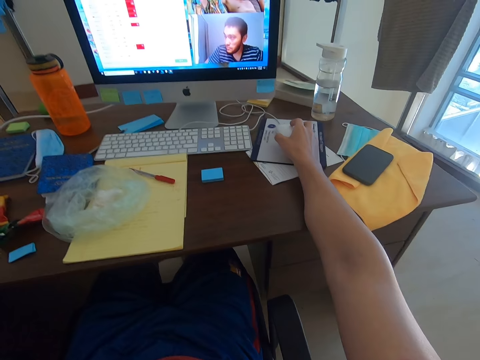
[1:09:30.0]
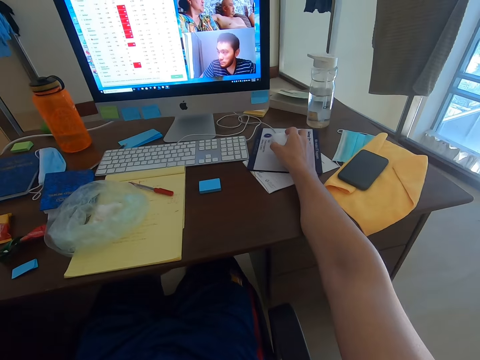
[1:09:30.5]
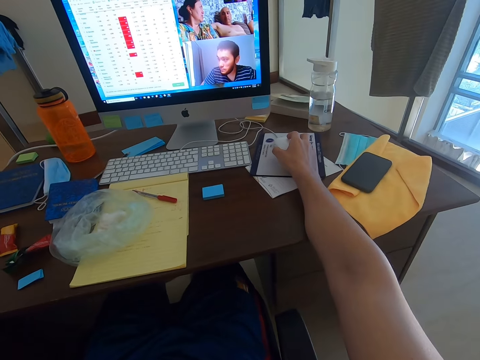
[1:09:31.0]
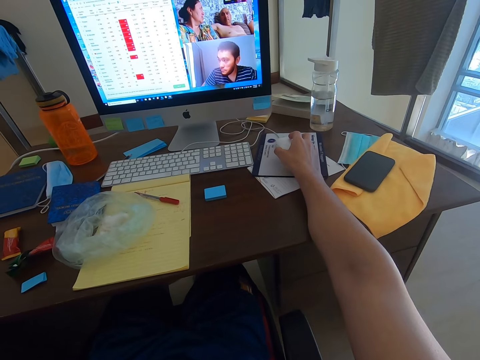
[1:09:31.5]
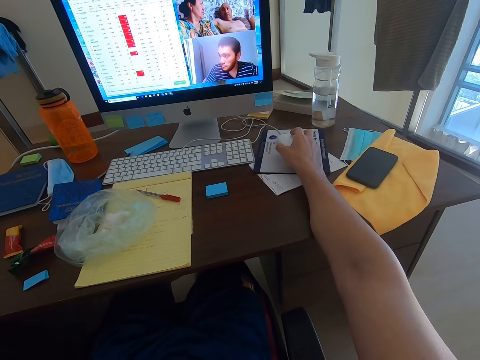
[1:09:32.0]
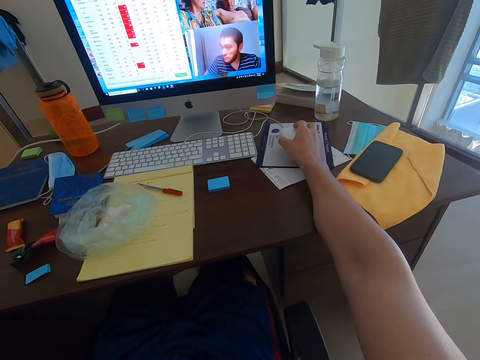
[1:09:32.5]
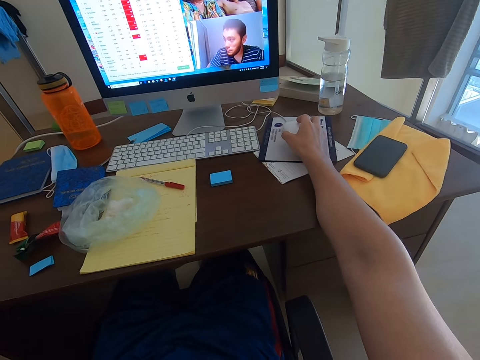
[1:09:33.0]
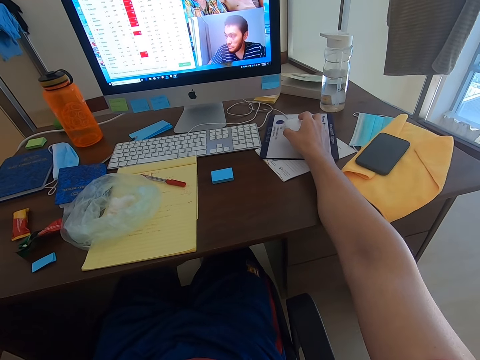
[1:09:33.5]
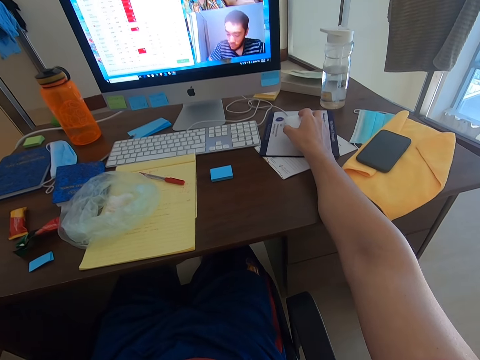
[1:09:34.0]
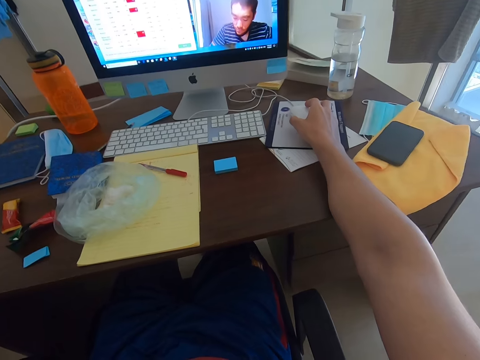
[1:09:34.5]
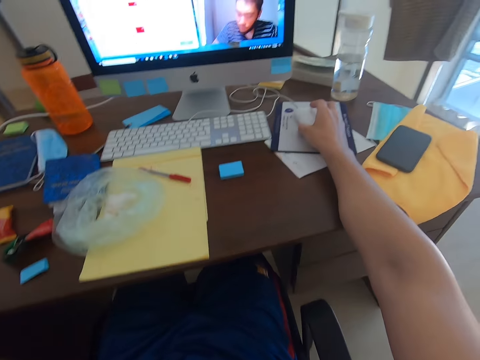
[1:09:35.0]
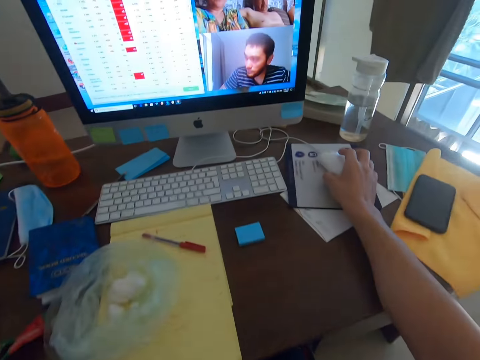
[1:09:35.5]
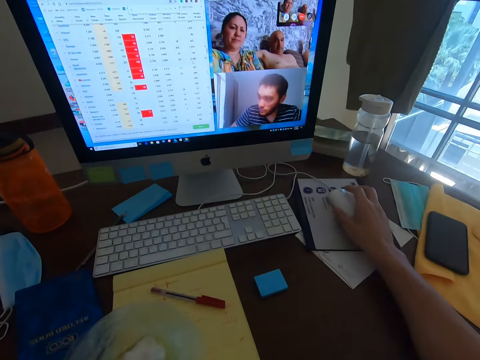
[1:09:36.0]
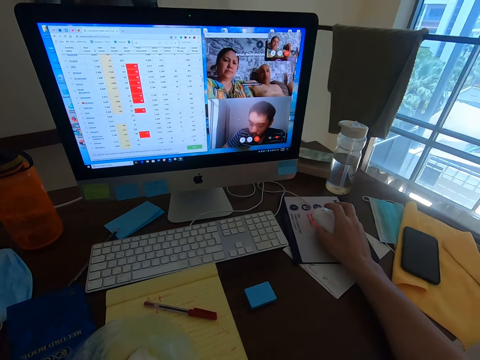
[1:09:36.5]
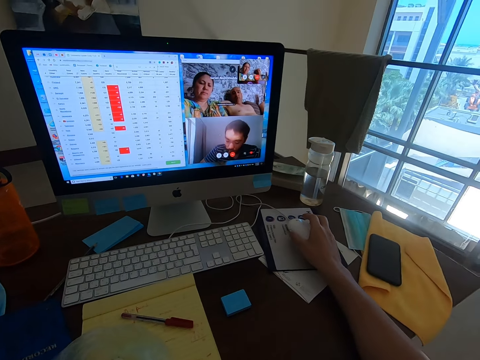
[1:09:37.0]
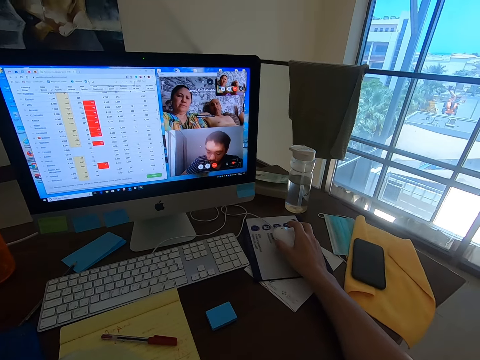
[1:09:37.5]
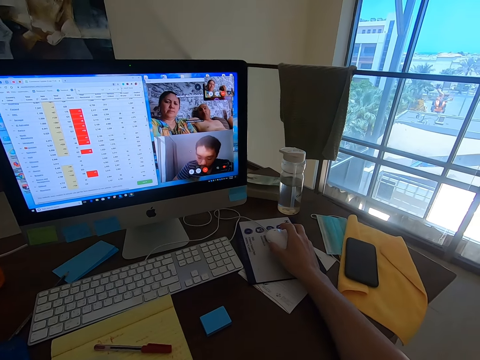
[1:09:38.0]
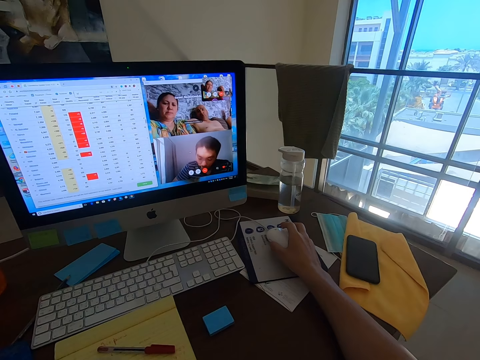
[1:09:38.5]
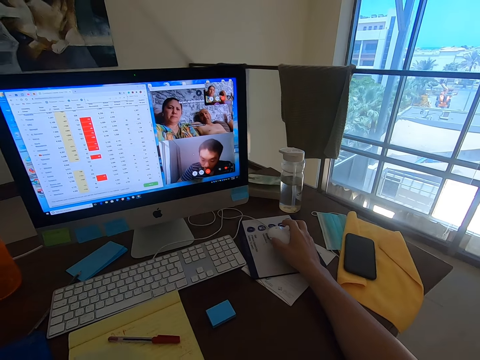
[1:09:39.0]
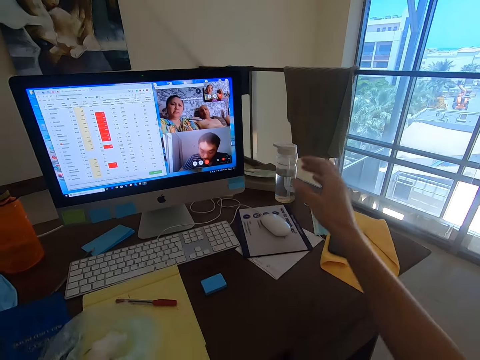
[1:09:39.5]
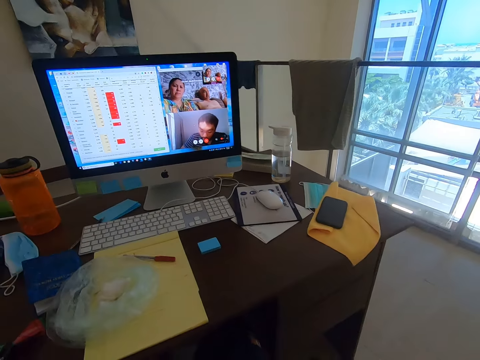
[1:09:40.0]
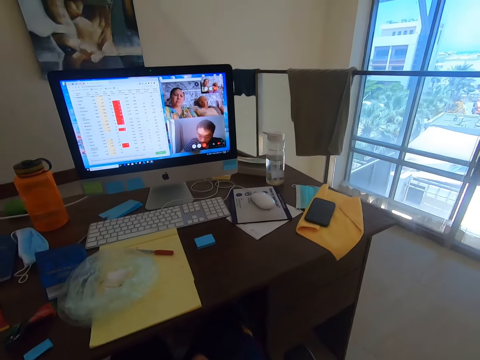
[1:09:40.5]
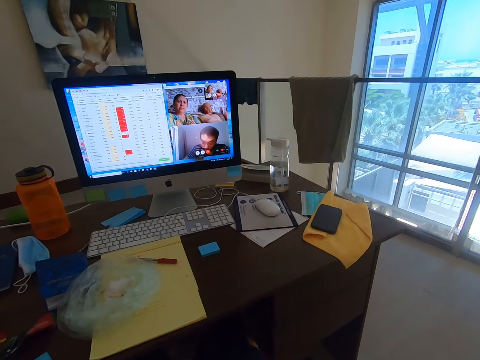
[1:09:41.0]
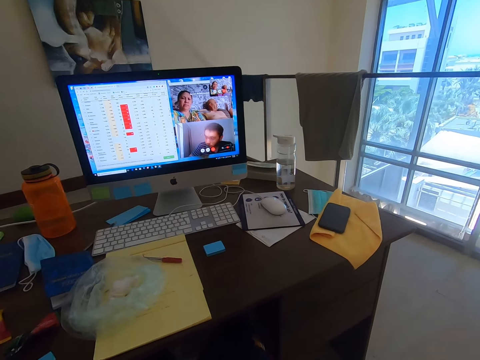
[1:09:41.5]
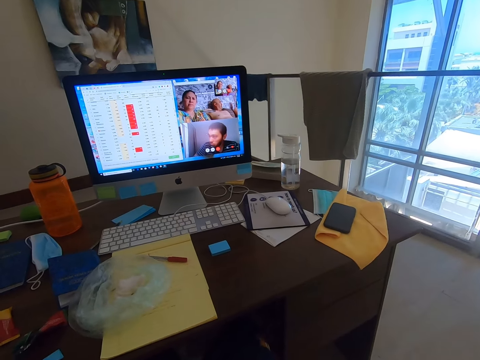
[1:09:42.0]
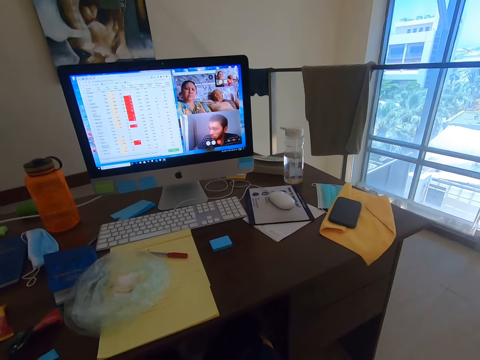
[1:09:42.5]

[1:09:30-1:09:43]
The camera wearer holds the mouse. They touch something.

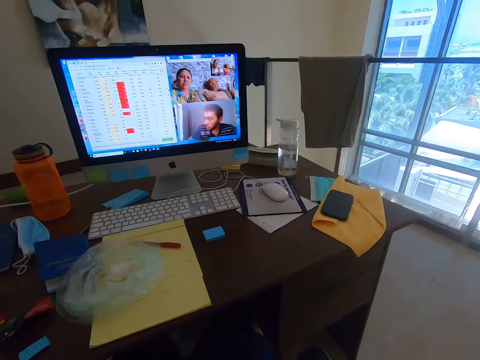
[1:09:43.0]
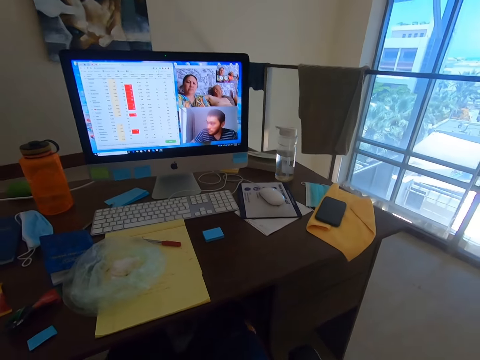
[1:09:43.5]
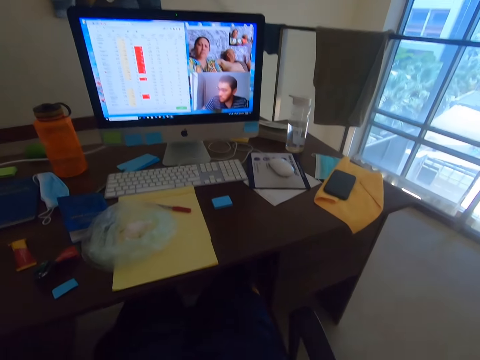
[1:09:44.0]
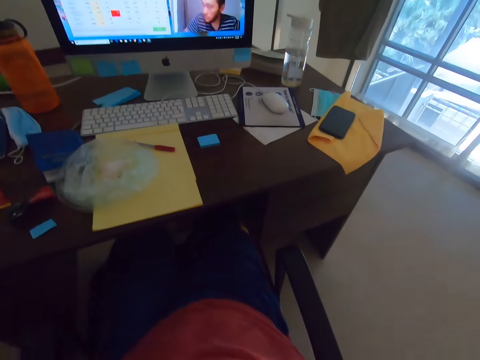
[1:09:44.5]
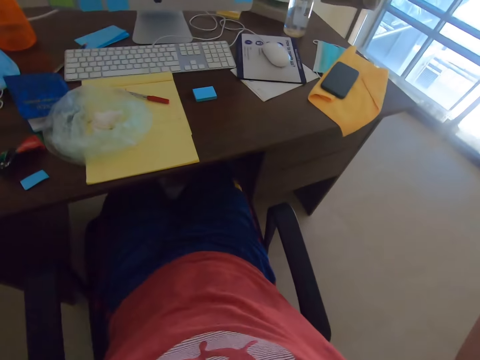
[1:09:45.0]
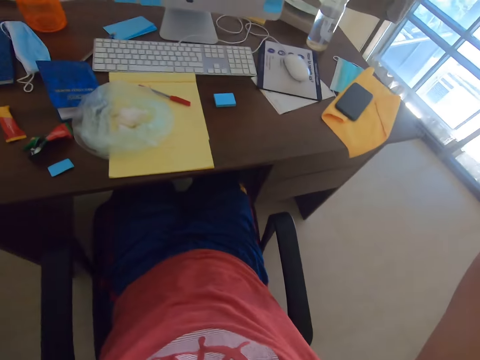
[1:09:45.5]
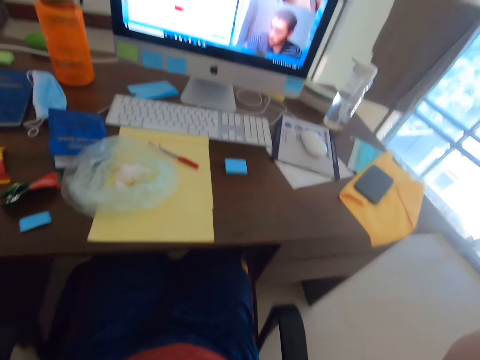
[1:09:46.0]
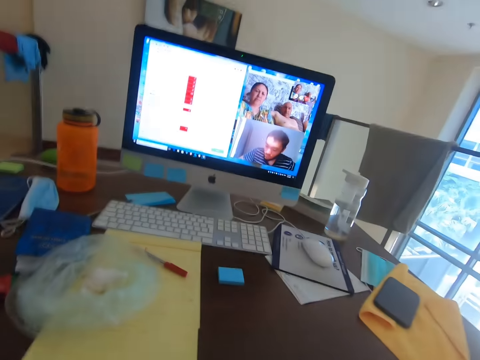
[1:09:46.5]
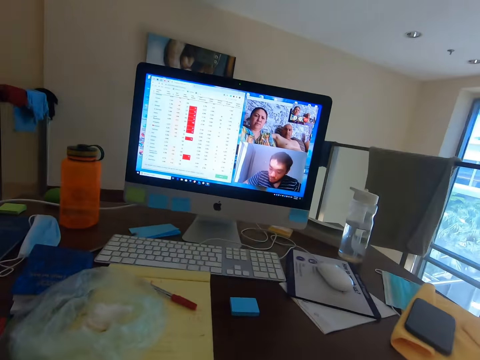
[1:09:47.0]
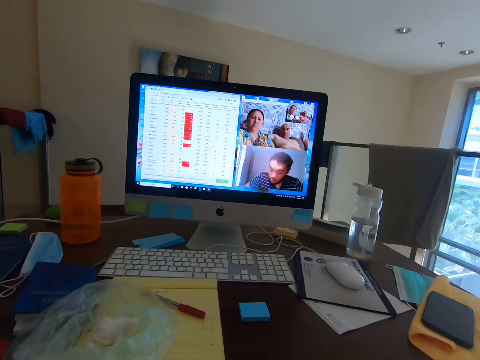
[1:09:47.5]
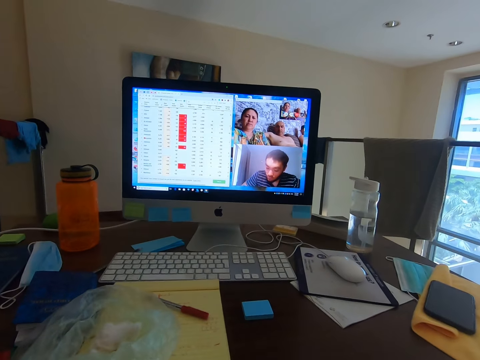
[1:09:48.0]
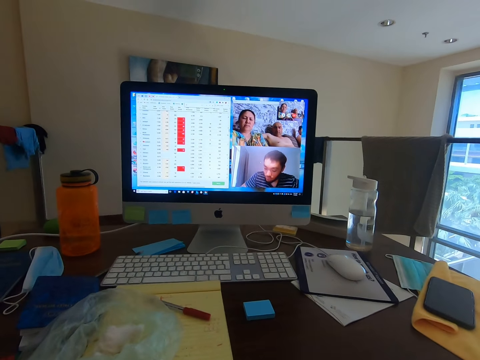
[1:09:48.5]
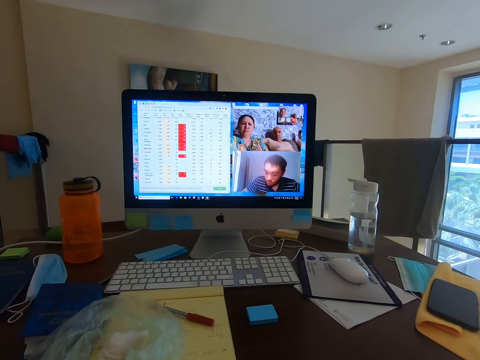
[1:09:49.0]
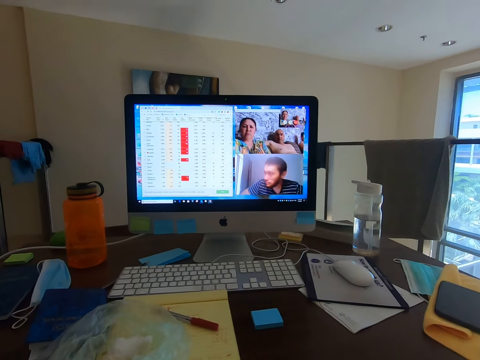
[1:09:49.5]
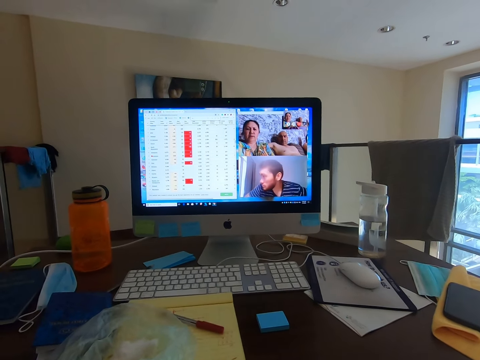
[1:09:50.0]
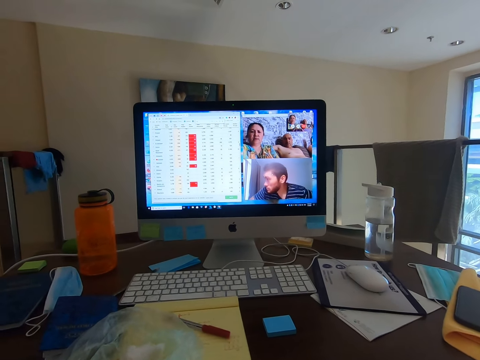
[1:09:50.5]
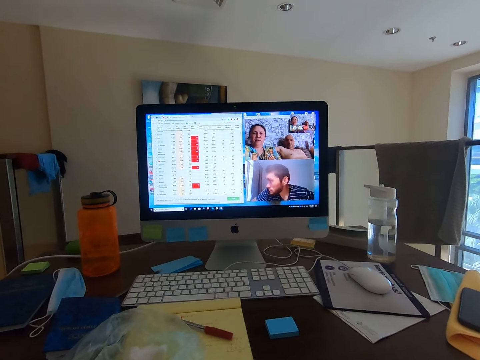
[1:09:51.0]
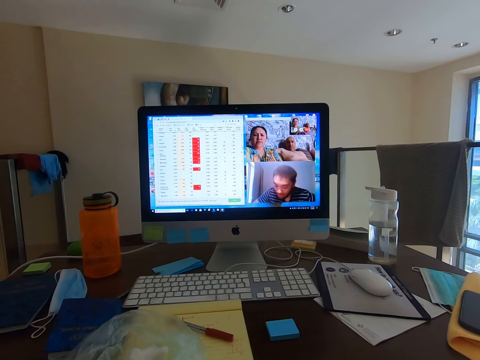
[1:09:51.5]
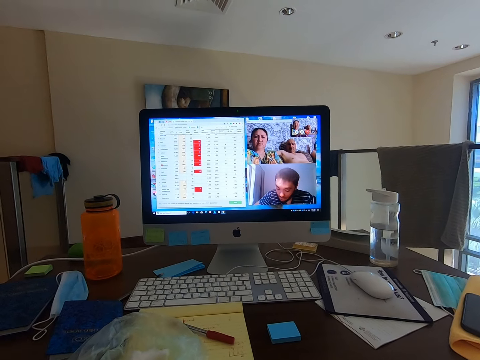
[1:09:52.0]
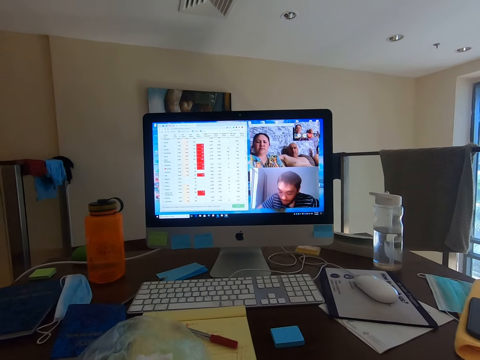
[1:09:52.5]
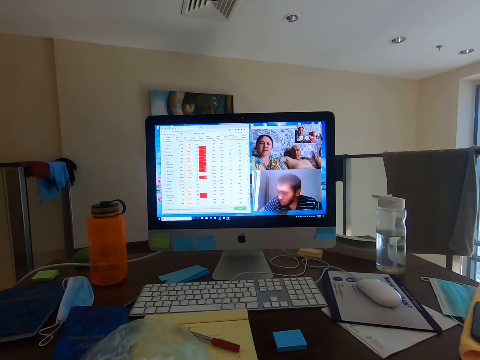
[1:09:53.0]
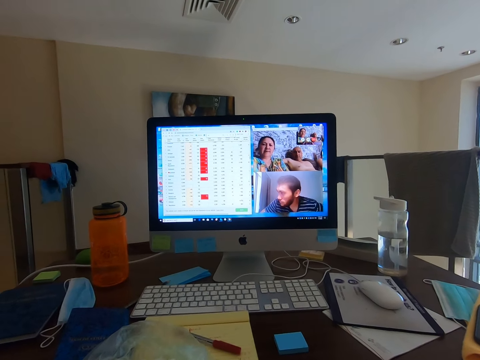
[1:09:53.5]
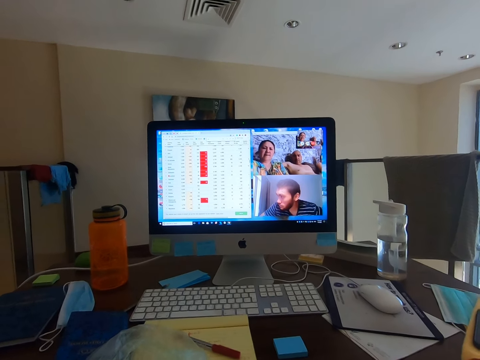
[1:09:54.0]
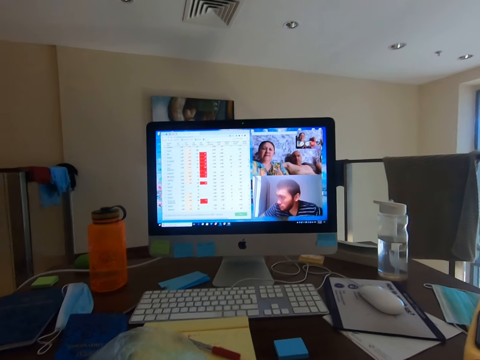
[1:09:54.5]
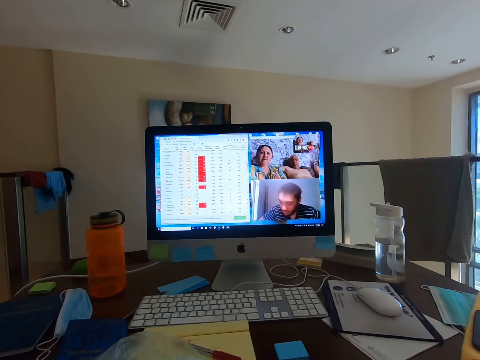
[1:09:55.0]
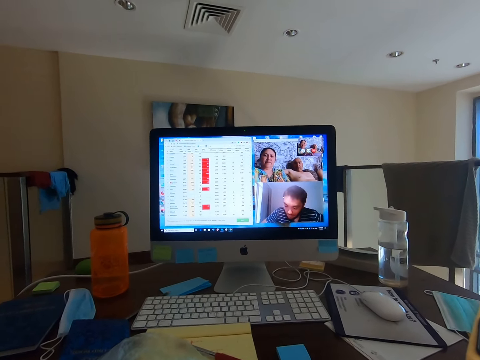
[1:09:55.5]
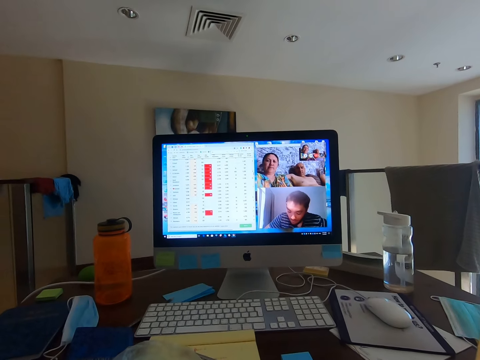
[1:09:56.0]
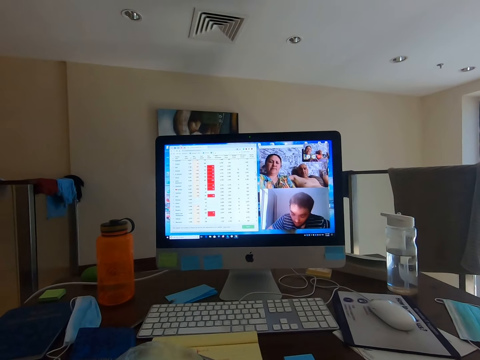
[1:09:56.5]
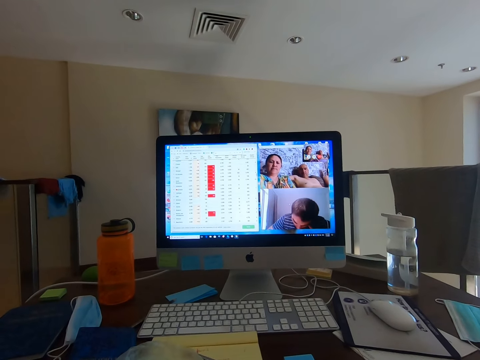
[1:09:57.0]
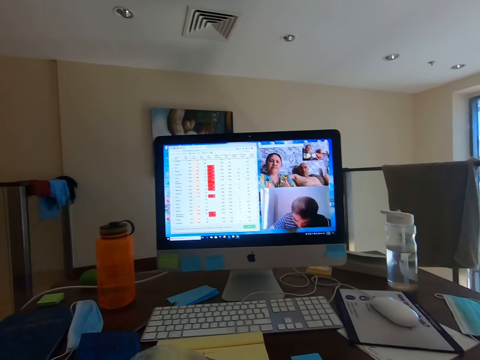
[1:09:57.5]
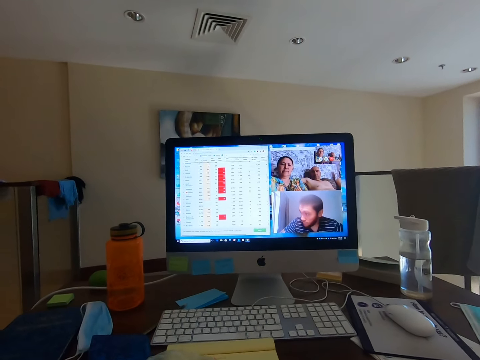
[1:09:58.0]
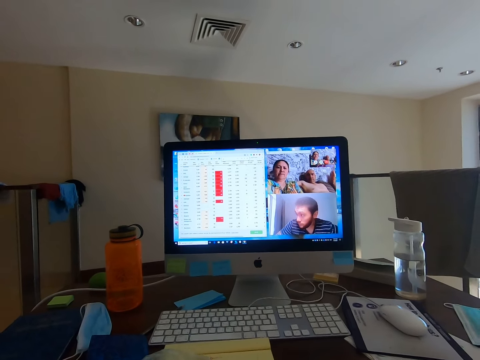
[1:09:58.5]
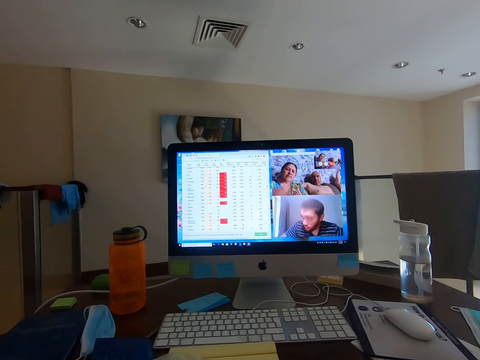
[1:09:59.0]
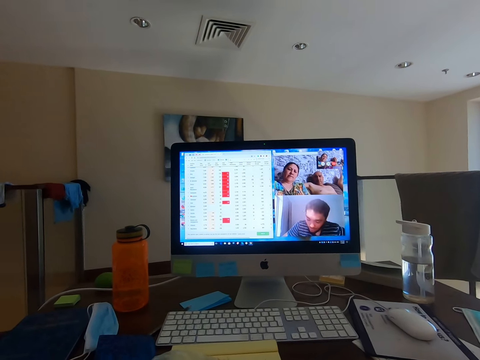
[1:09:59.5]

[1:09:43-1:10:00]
The camera wearer converses with a woman. They lift the right hand.
